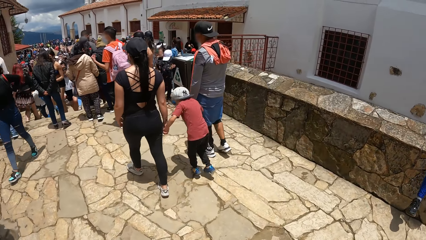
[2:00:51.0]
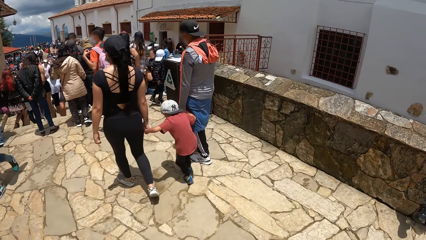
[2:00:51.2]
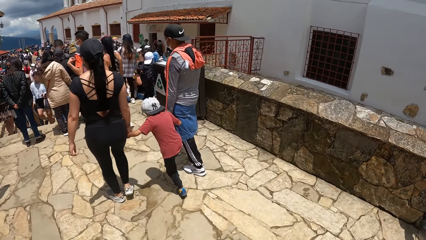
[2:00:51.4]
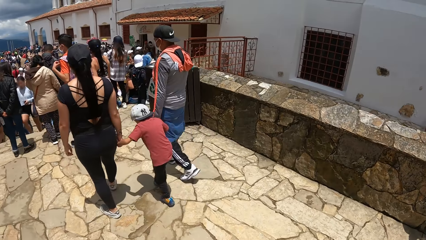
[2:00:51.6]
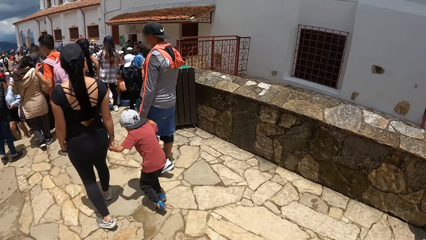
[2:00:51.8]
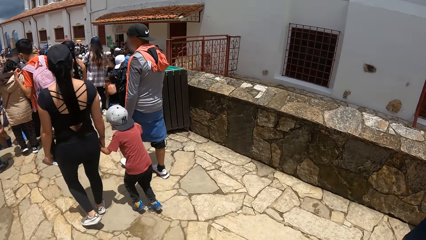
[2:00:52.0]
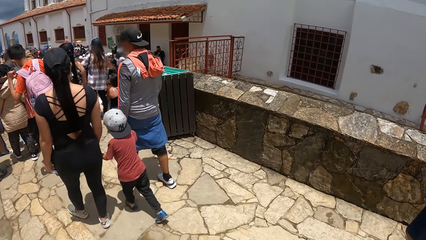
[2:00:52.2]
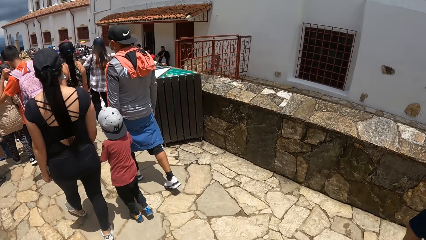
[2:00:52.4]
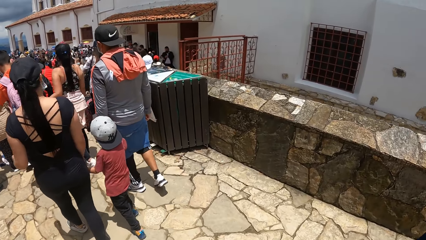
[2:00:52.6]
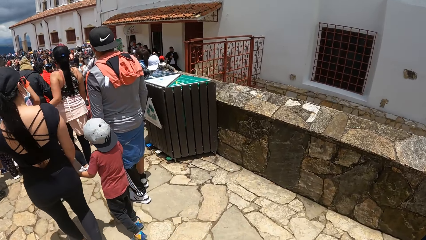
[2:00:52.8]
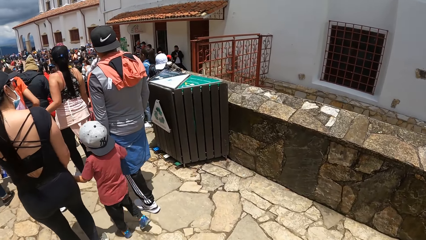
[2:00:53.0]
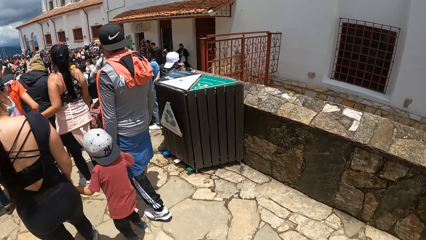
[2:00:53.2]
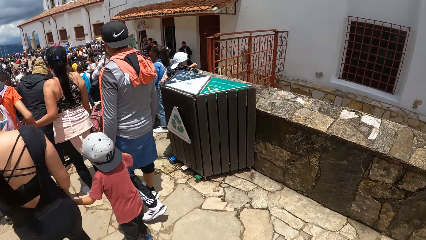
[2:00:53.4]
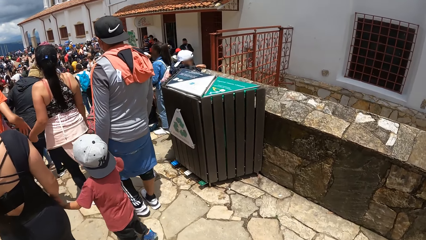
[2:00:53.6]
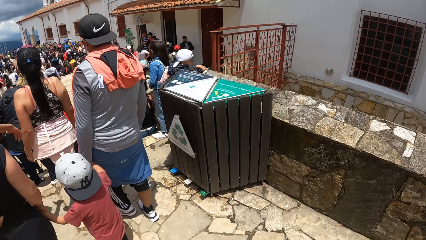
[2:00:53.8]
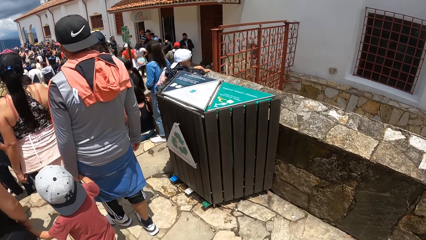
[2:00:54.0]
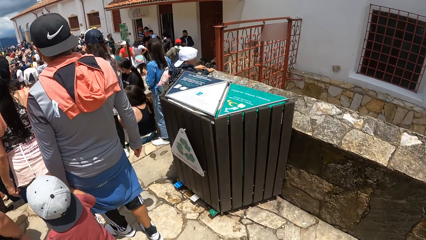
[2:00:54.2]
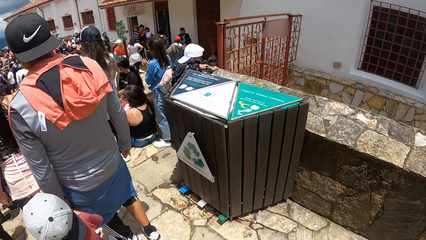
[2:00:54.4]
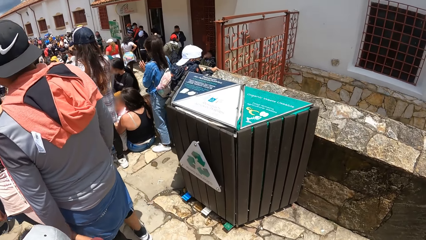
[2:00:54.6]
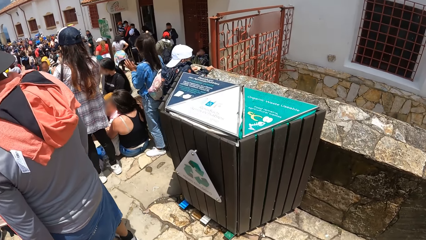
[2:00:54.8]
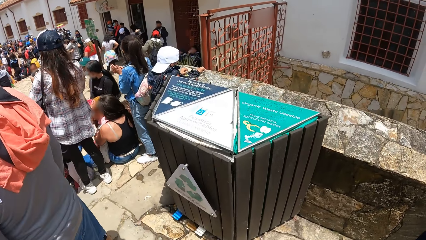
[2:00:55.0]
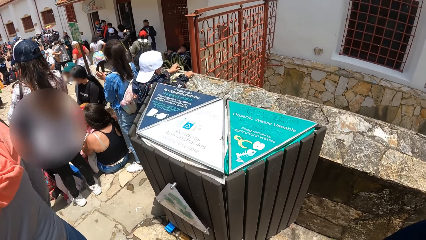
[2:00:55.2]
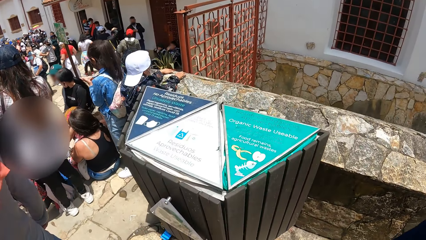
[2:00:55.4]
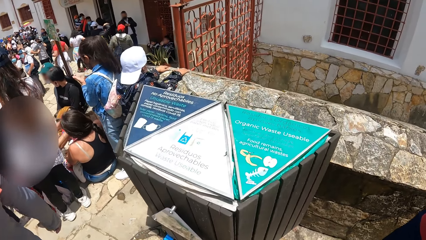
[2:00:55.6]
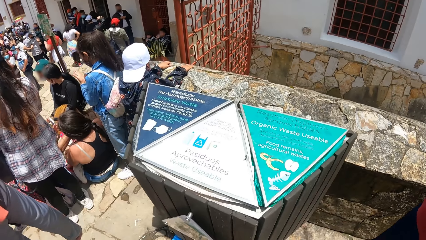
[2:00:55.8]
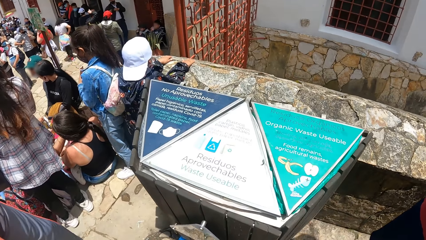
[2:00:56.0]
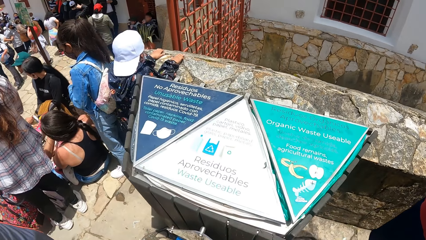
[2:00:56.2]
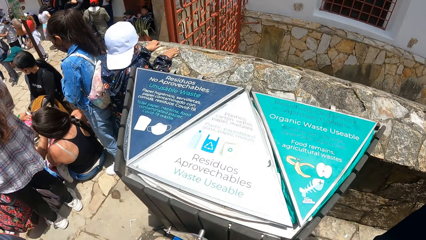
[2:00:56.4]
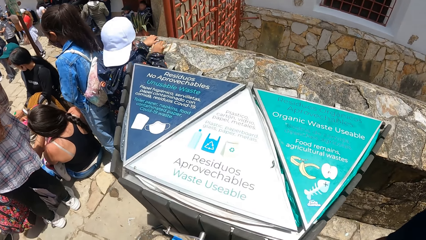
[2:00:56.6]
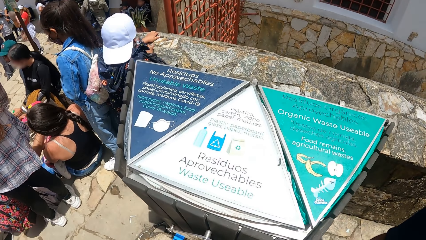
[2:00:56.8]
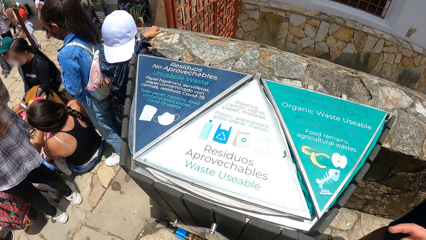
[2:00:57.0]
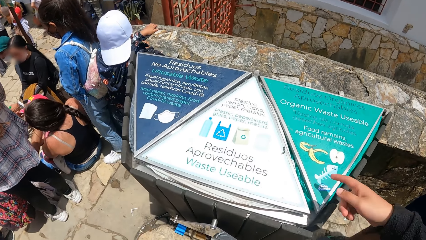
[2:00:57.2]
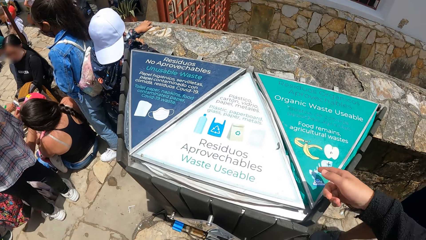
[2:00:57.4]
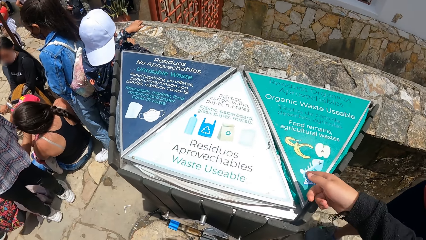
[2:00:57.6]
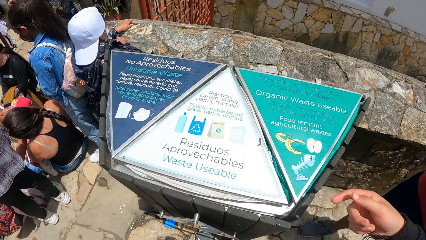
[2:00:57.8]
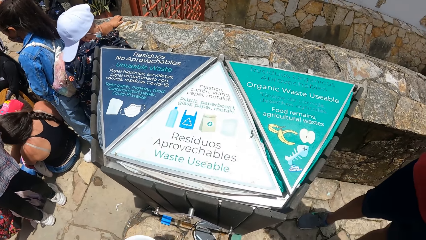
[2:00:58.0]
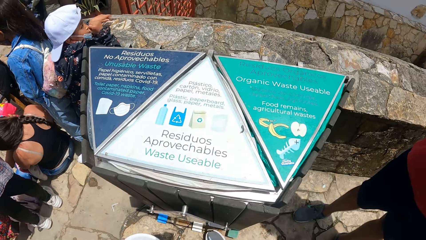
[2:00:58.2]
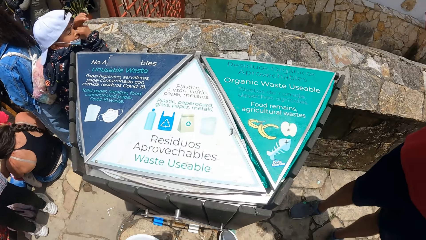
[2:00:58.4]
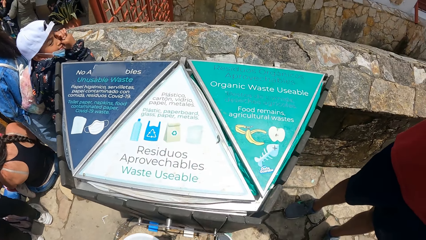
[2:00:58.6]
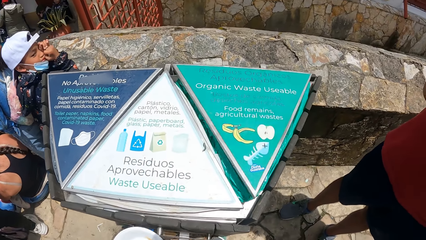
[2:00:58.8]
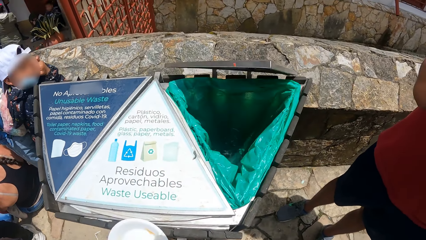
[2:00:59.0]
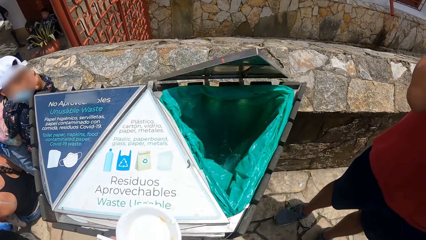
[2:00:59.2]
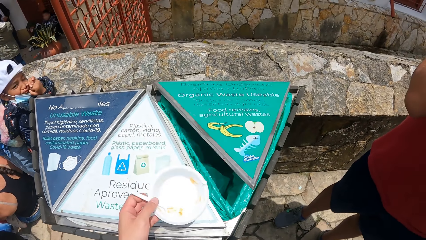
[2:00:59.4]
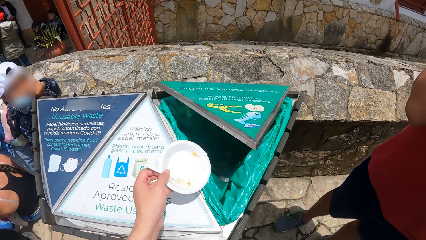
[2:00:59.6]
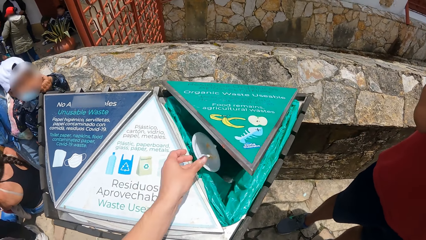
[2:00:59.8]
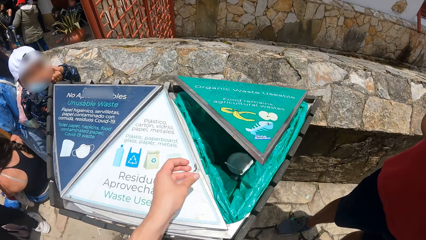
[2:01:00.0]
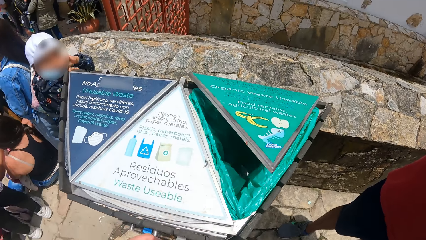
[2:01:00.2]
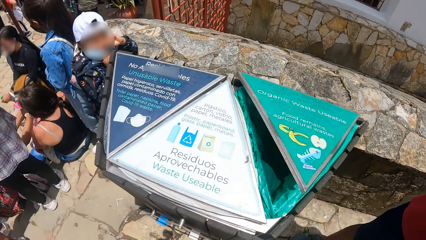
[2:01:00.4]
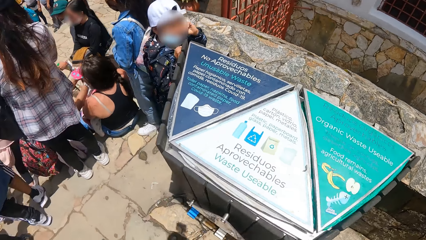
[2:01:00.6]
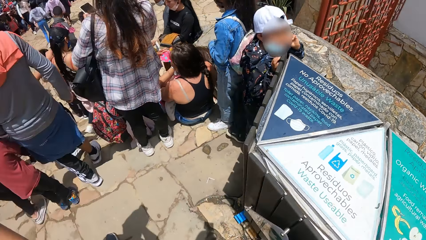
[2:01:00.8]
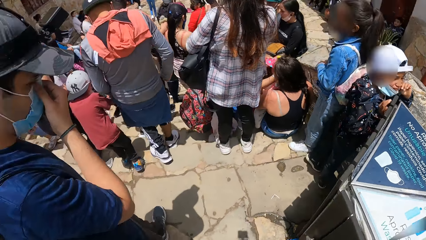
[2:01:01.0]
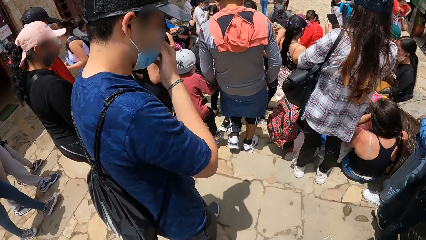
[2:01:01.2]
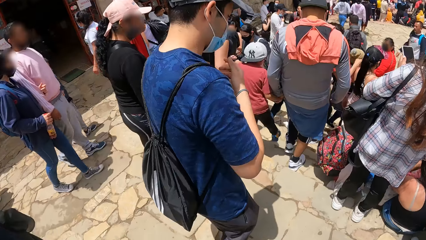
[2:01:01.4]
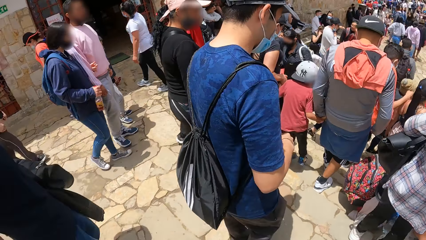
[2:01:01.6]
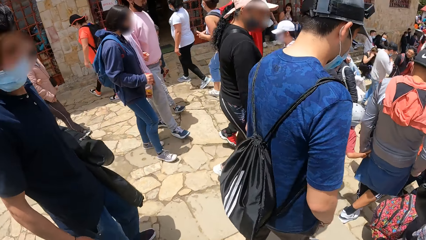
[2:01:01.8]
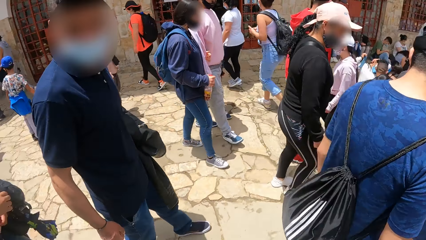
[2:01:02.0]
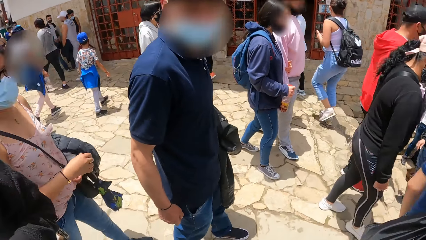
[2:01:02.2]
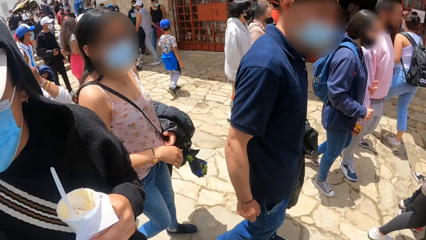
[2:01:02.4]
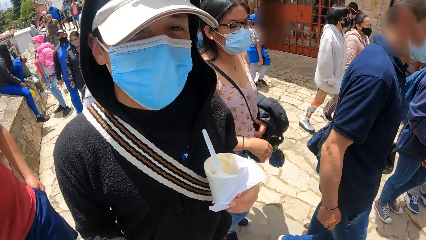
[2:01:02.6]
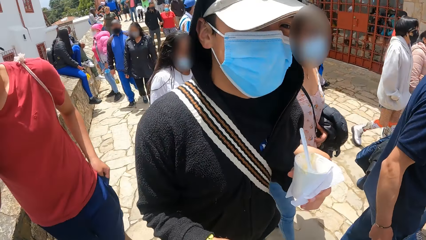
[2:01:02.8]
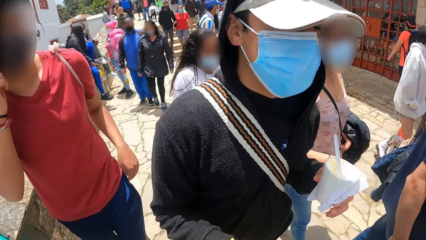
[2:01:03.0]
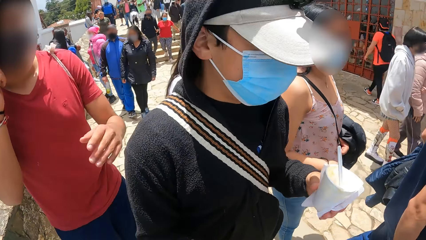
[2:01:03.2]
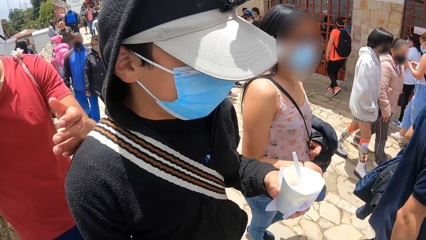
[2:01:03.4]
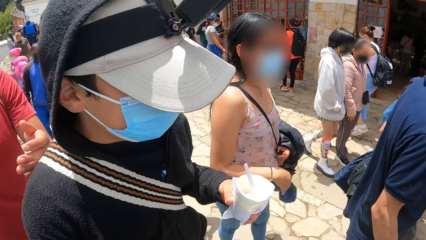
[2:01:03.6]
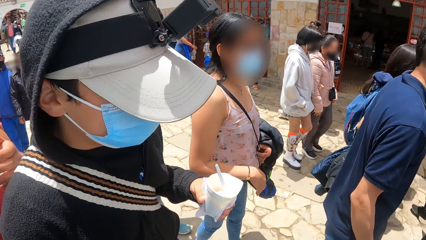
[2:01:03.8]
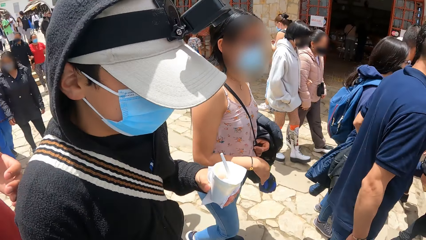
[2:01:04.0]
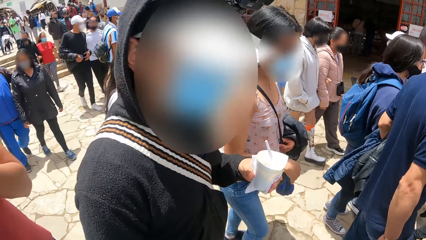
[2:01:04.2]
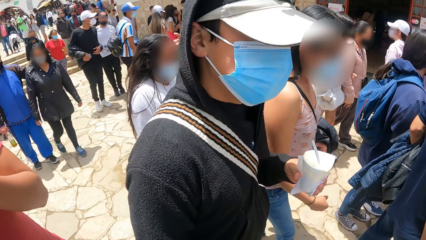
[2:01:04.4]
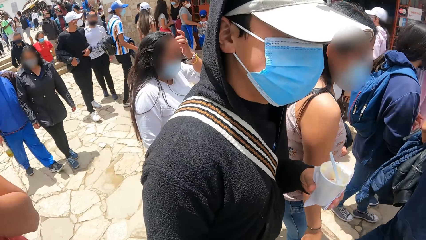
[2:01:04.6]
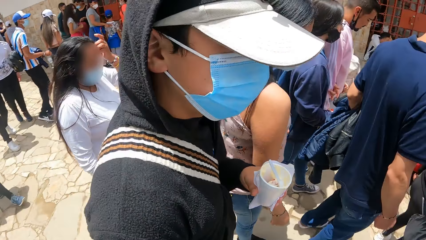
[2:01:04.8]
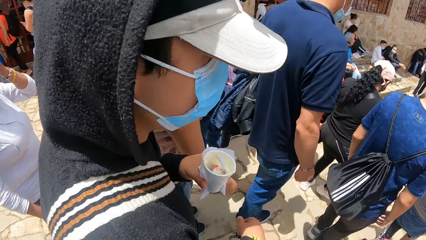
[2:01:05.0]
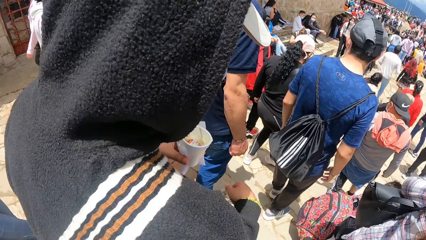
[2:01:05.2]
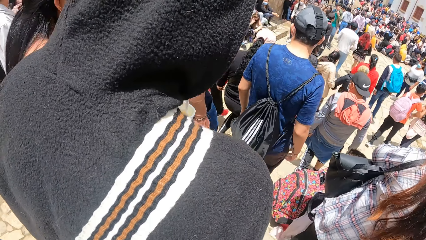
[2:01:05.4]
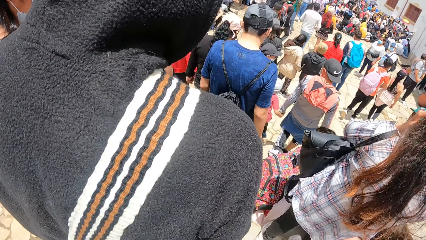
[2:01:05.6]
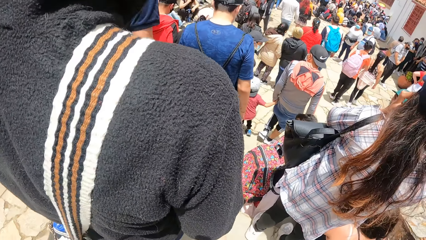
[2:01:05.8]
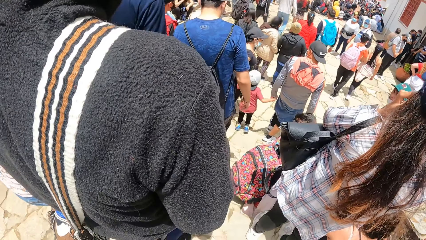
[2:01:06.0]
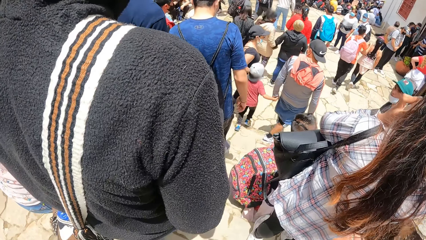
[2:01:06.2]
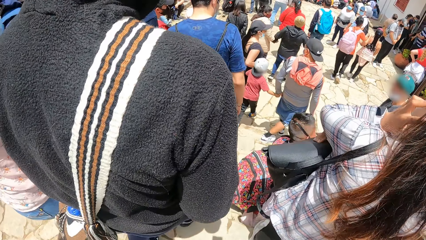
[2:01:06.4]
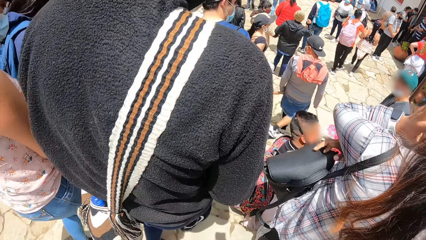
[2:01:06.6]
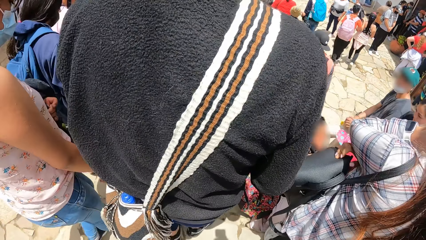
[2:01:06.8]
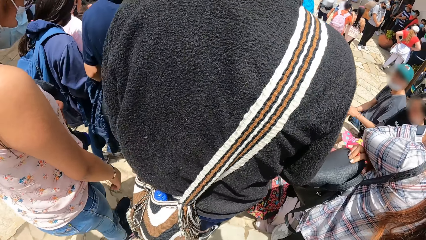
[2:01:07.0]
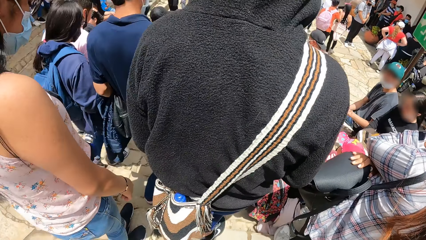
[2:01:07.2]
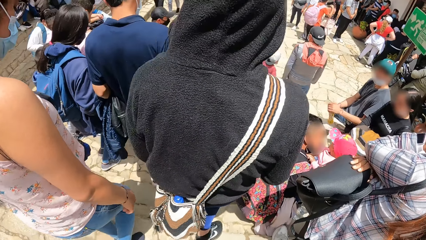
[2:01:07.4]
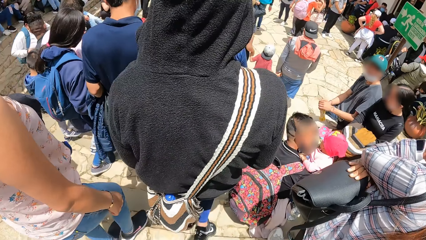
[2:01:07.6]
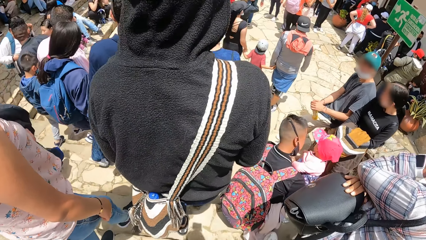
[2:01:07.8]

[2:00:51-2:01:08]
A man touches a waste bin with his right hand. The camera wearer drops a disposable plate into the waste bin with her left hand. She walks down the flight of stairs with three men.
